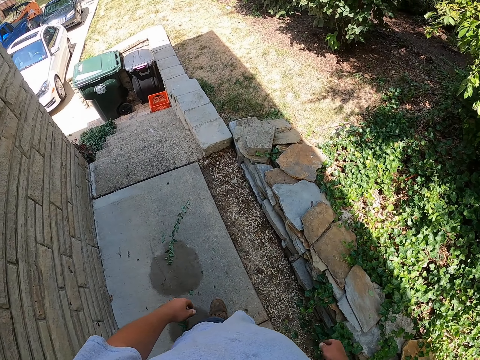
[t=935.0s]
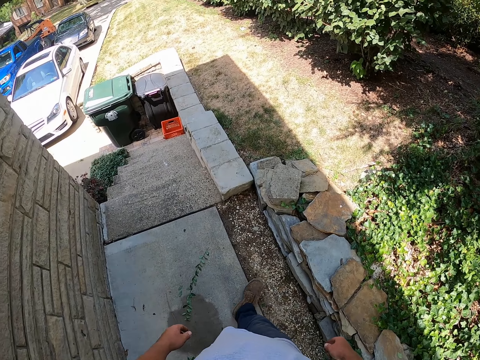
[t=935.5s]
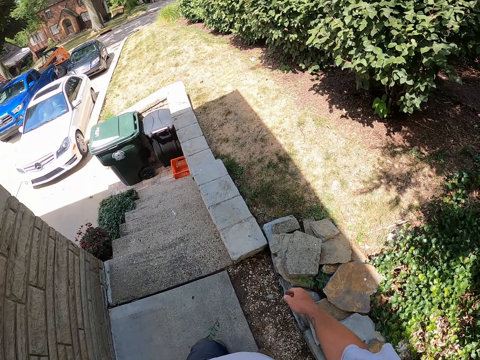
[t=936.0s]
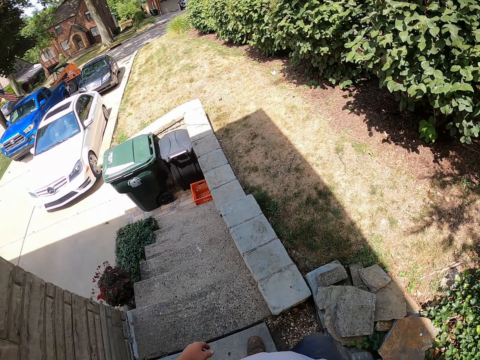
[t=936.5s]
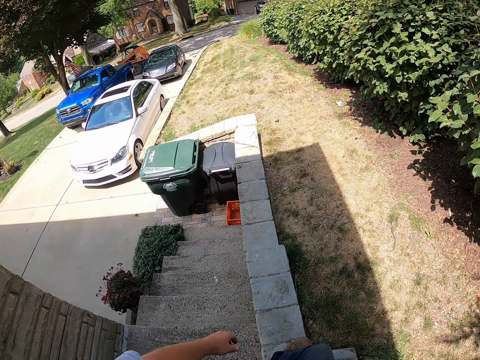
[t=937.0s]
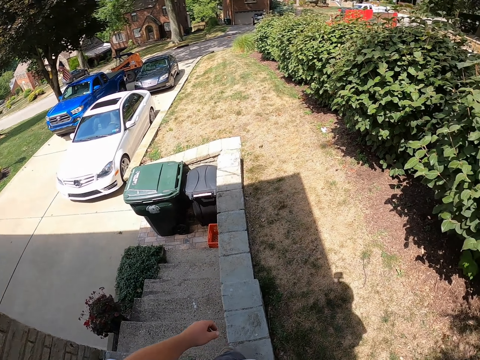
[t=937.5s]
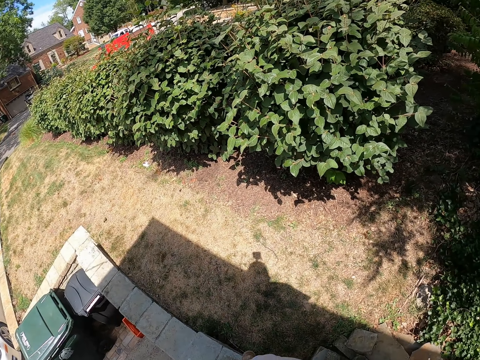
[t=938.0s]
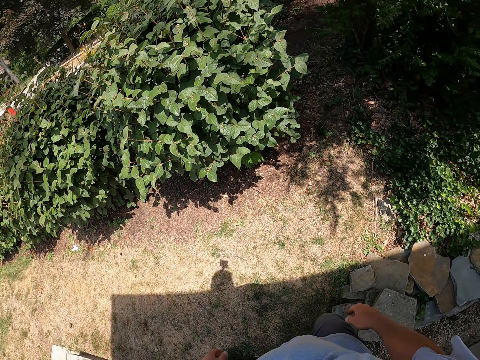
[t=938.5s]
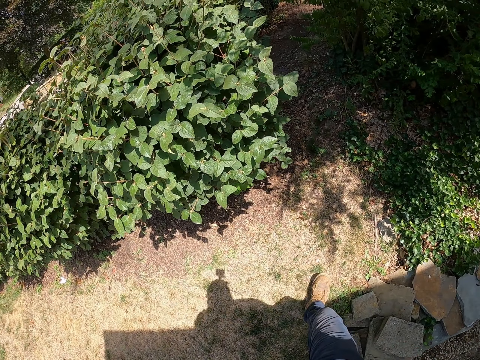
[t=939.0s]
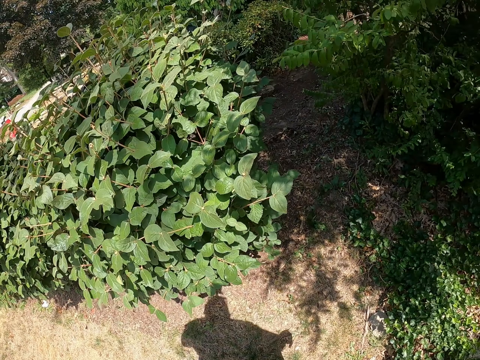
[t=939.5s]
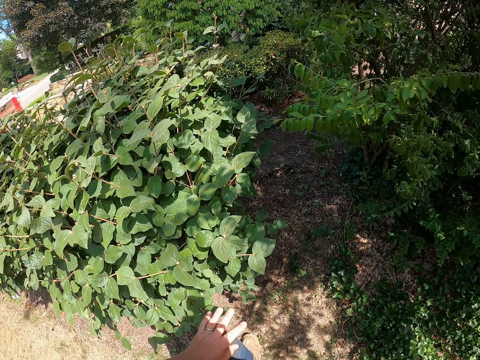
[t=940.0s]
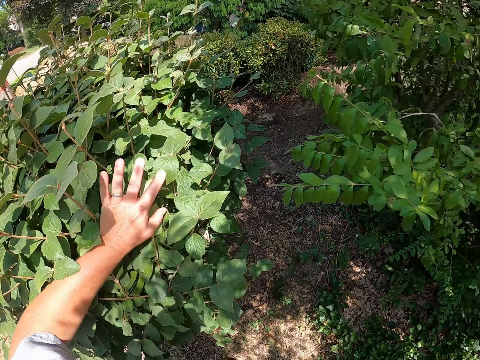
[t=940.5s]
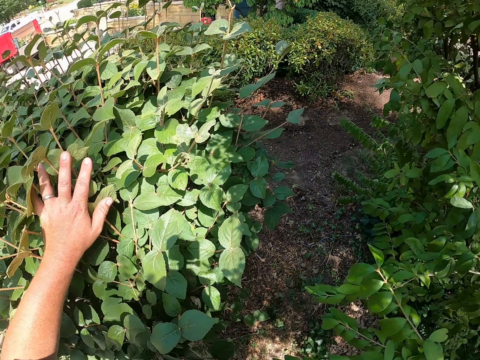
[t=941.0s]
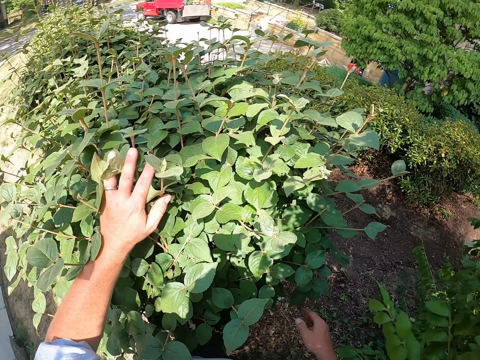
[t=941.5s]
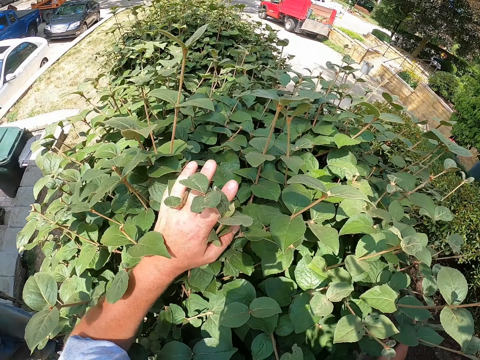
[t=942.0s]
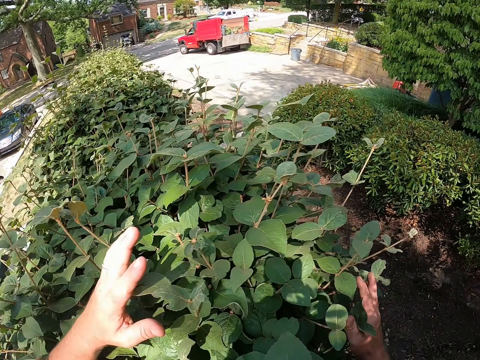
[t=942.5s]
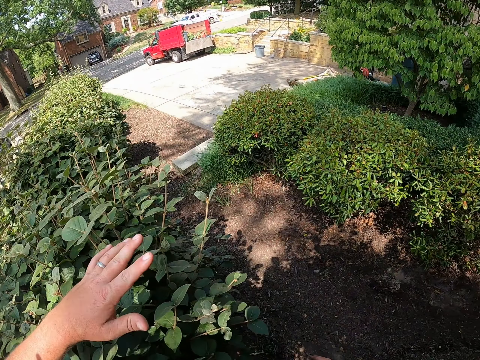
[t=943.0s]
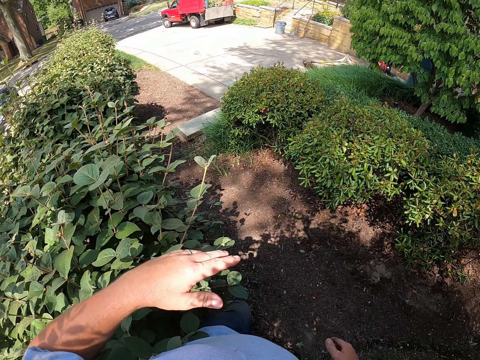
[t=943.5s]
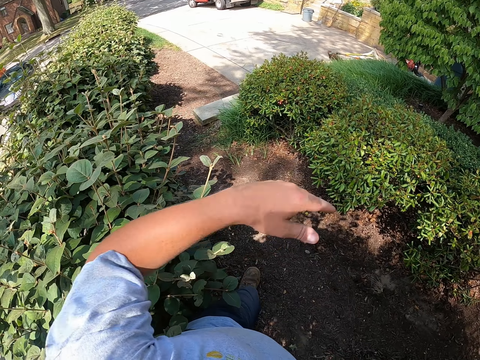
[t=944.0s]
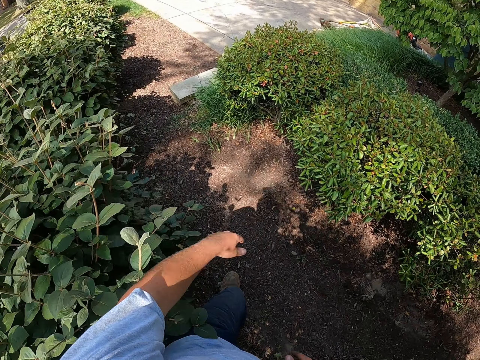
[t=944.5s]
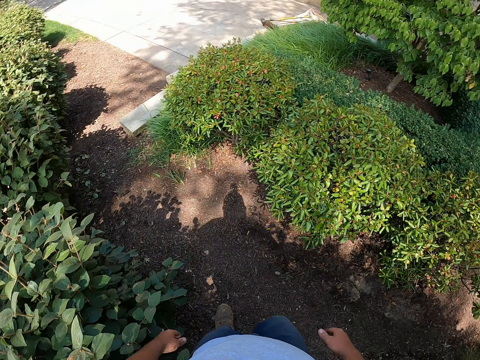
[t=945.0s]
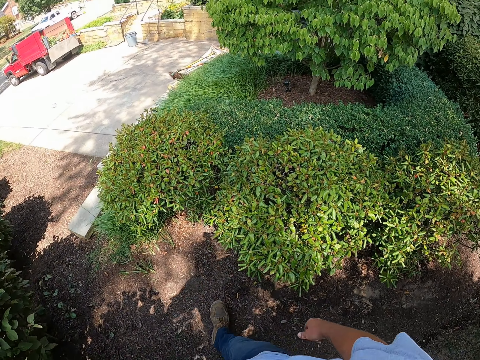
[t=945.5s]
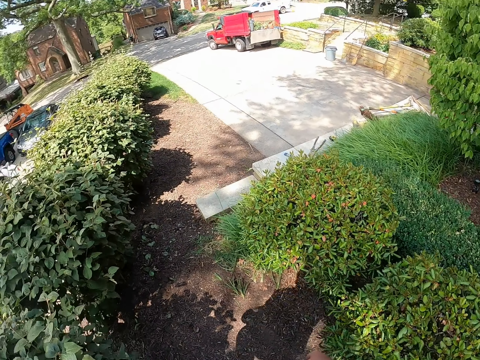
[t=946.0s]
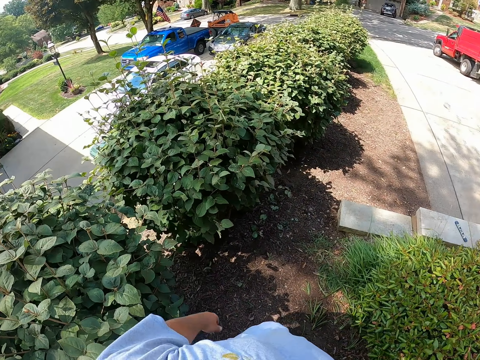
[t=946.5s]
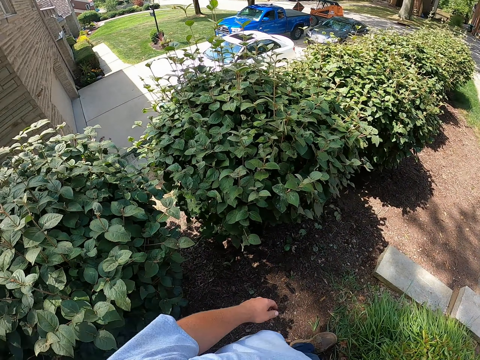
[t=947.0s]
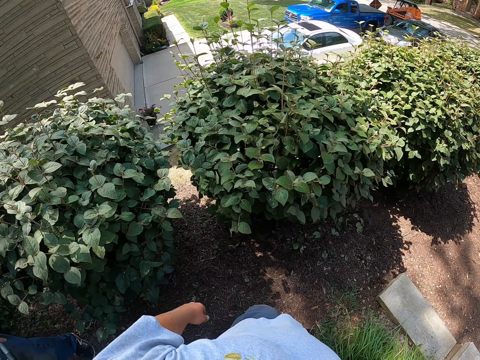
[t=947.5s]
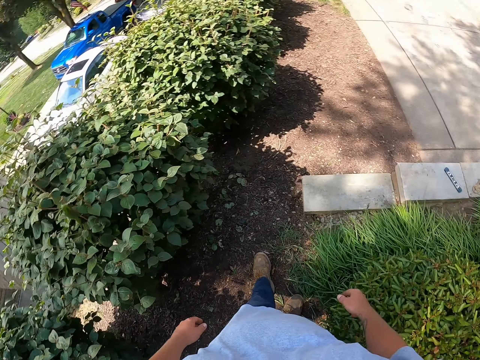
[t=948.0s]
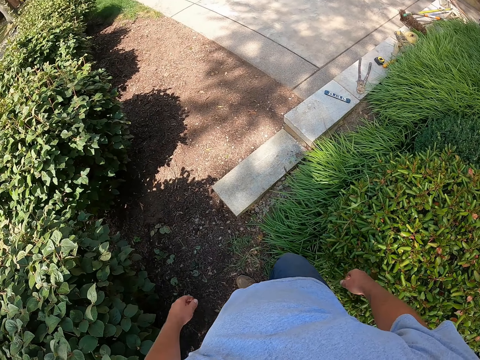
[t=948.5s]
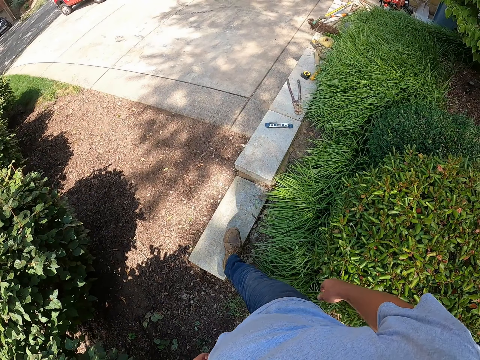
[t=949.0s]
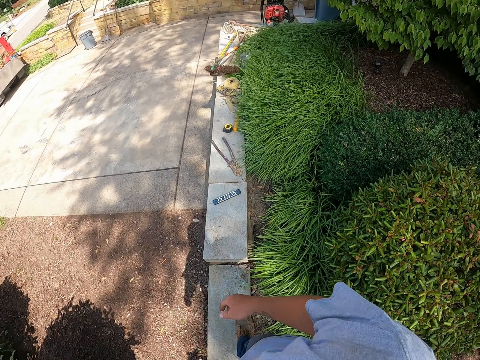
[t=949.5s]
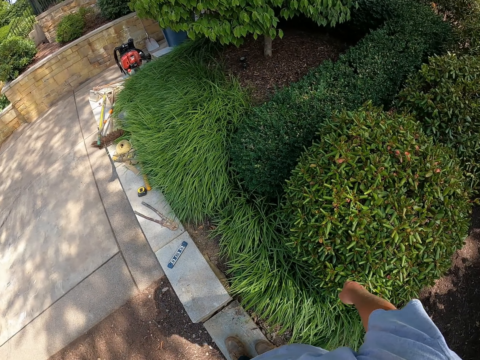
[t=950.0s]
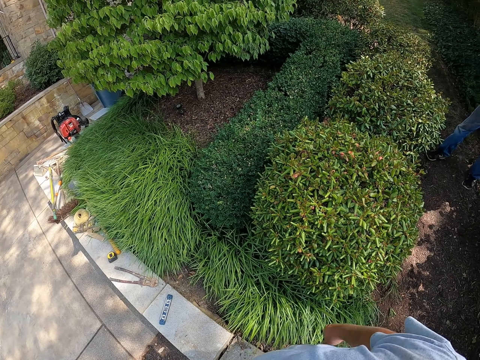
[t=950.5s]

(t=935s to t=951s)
The camera wearer walks outside. They touch the leaves. They walk outside.

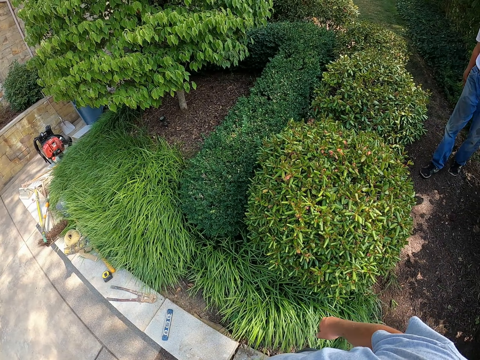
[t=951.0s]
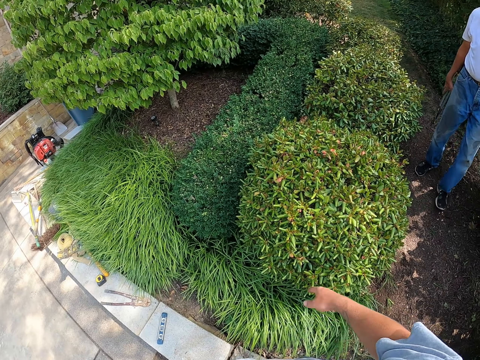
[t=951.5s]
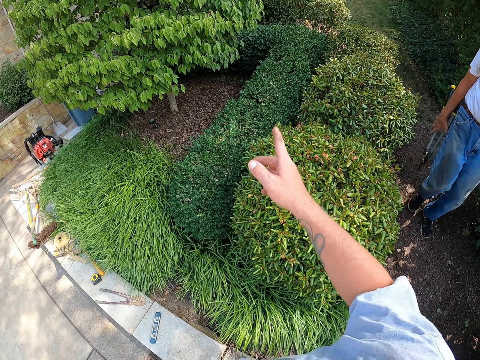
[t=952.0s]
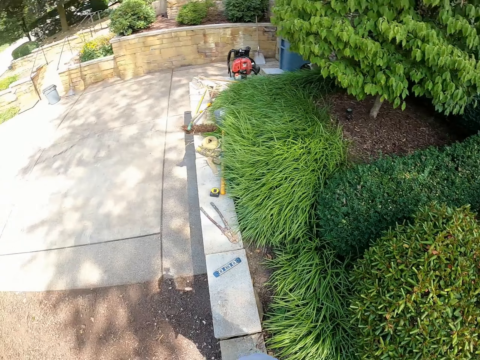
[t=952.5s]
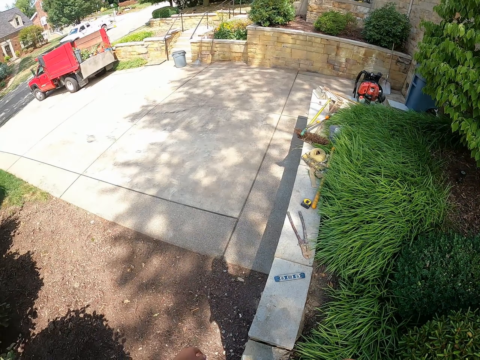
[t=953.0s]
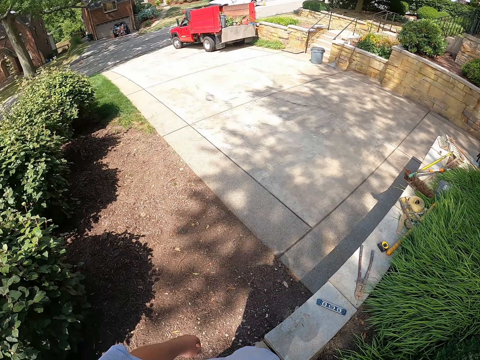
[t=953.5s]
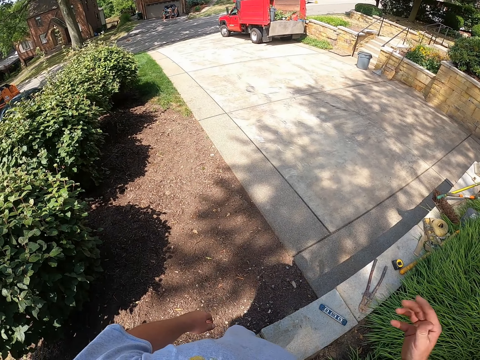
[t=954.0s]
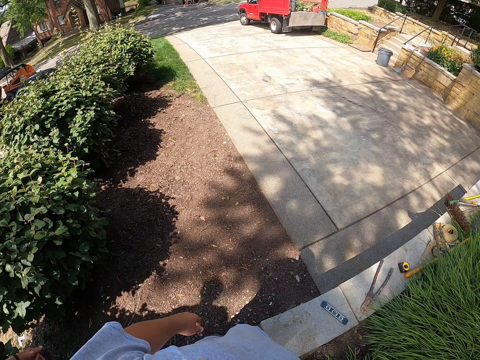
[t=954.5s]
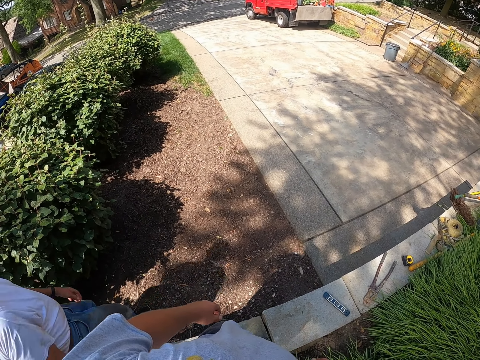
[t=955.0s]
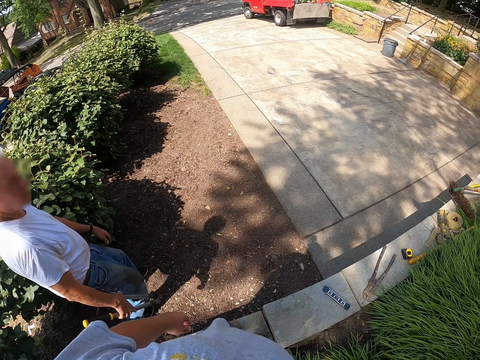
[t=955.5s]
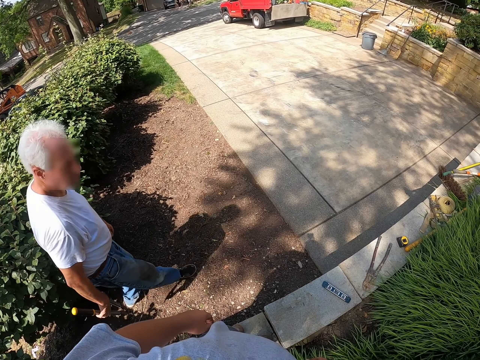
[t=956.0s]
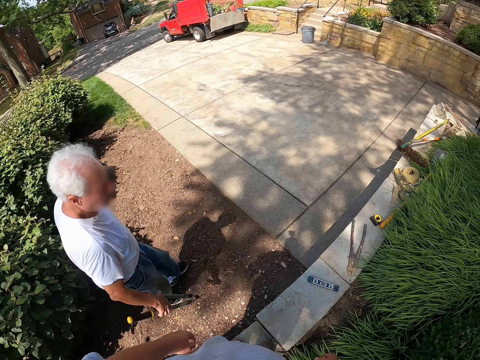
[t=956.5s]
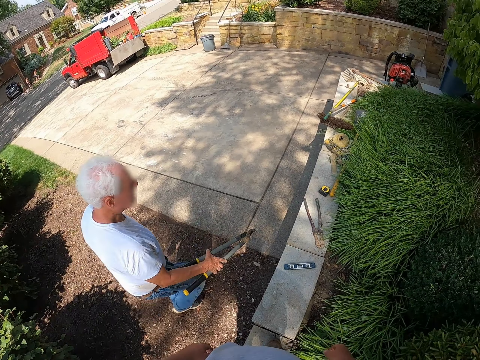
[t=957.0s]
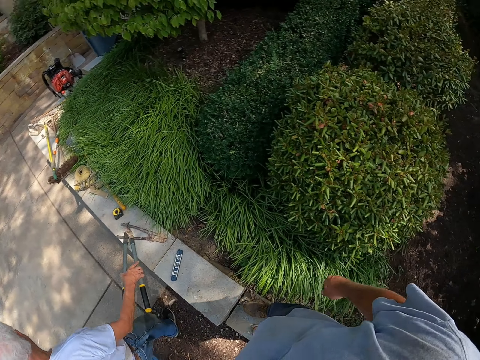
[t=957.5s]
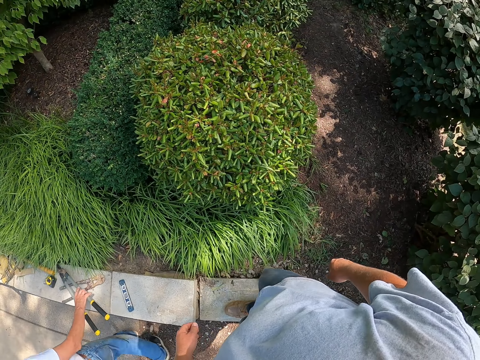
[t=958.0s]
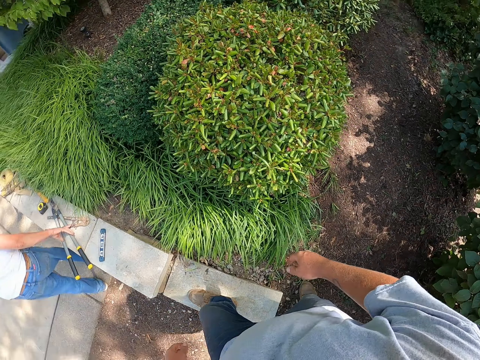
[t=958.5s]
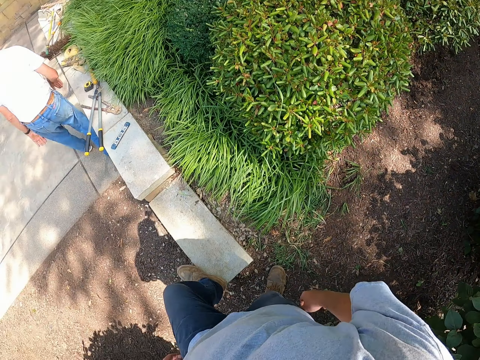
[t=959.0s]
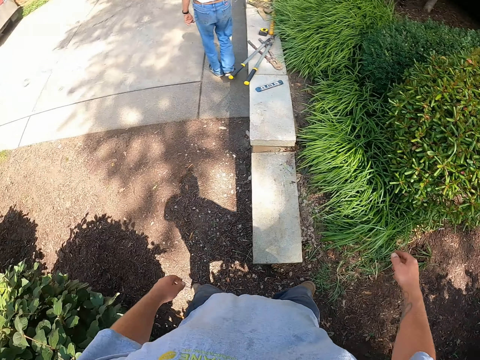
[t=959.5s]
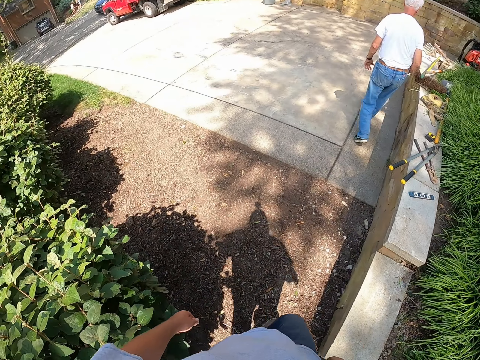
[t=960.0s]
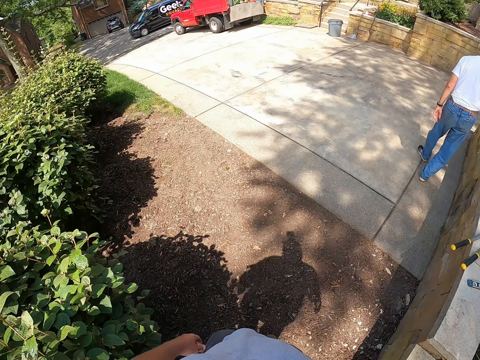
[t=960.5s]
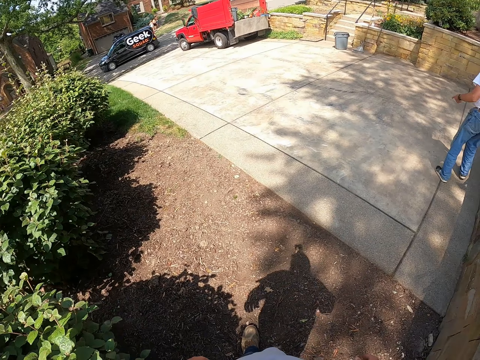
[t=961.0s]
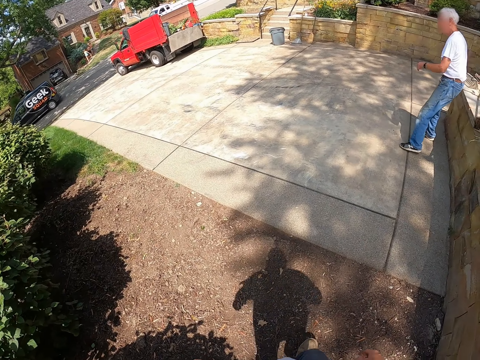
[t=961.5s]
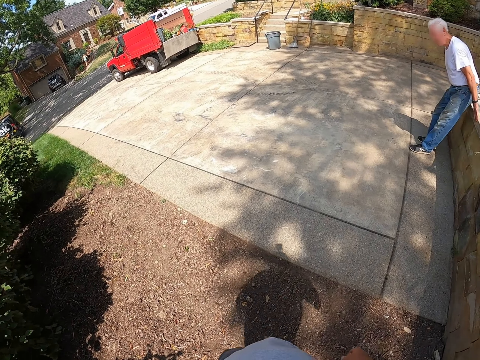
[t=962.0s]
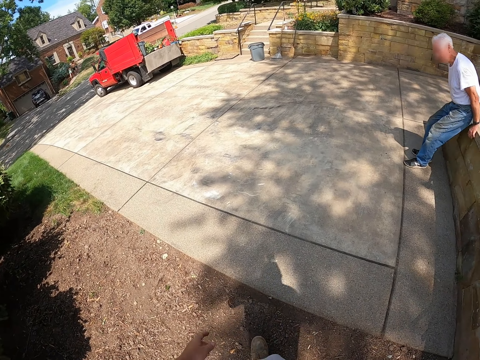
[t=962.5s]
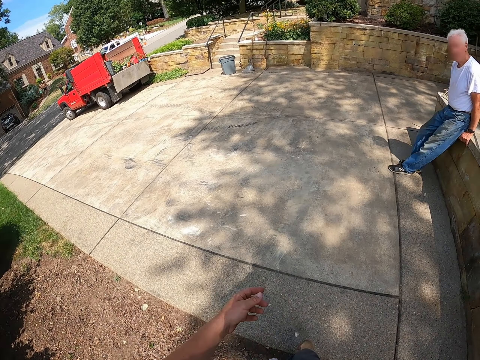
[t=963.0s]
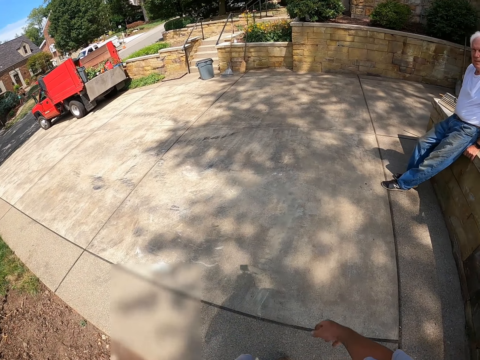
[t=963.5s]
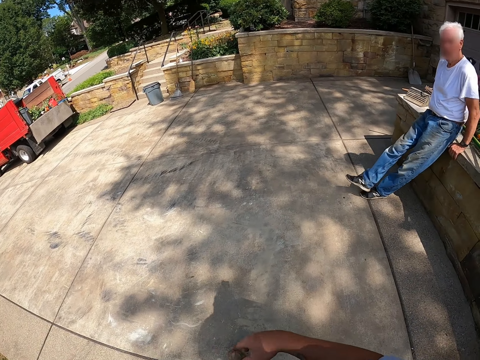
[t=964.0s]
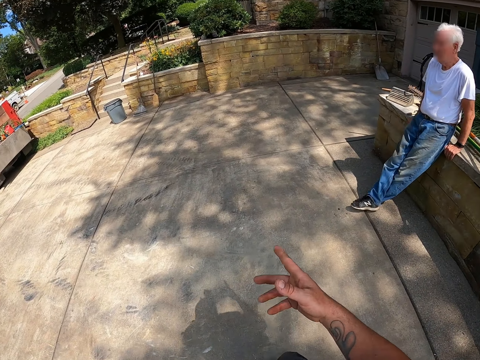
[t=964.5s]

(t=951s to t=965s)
A man walks outside and holds a garden shear. The camera wearer dialogues with the man. The man puts the garden shear down. The man walks outside. The camera wearer walks outside. The man sits by the cemented surface.
